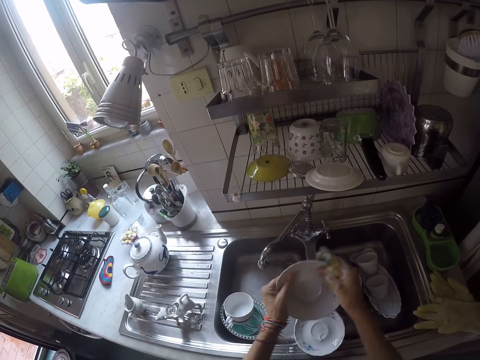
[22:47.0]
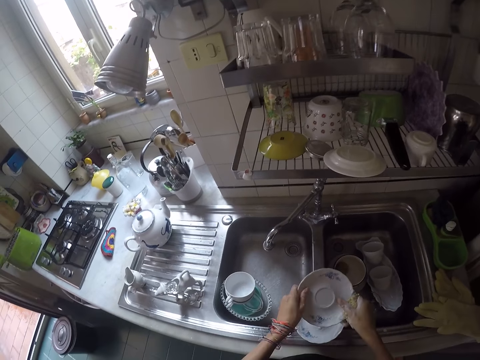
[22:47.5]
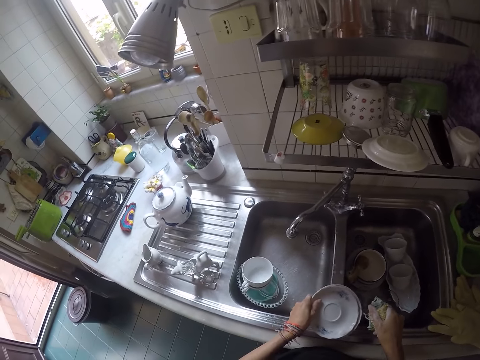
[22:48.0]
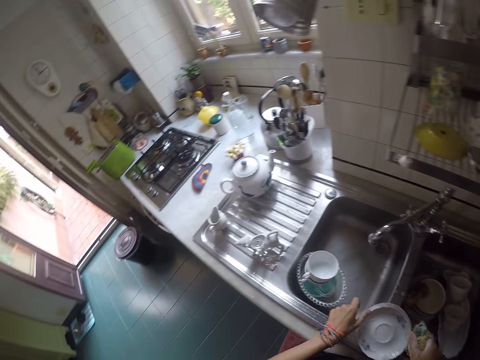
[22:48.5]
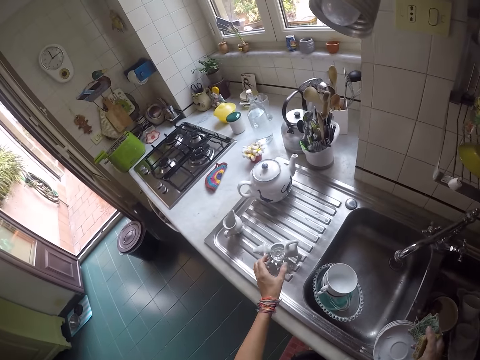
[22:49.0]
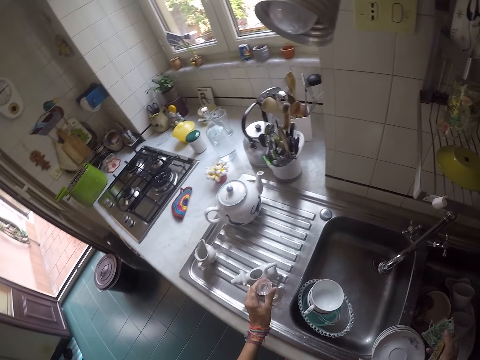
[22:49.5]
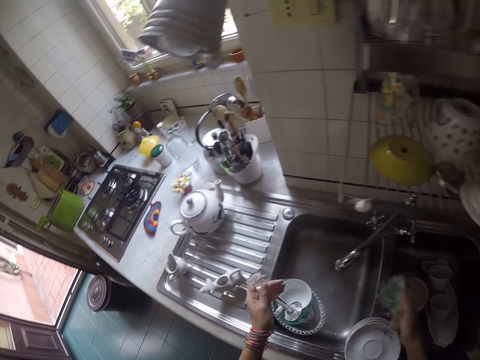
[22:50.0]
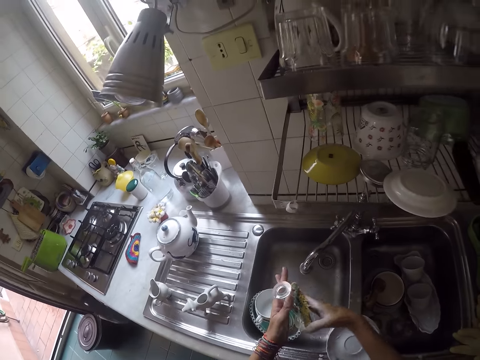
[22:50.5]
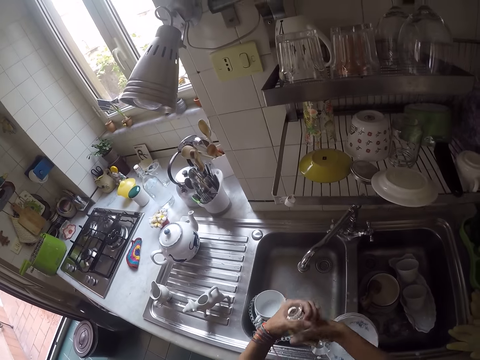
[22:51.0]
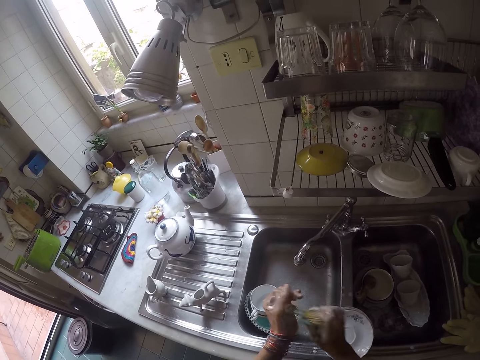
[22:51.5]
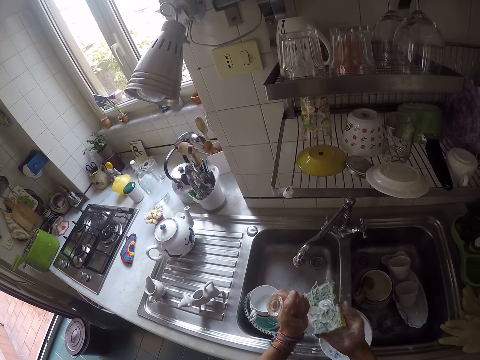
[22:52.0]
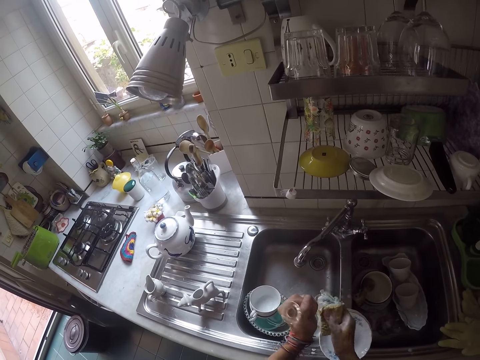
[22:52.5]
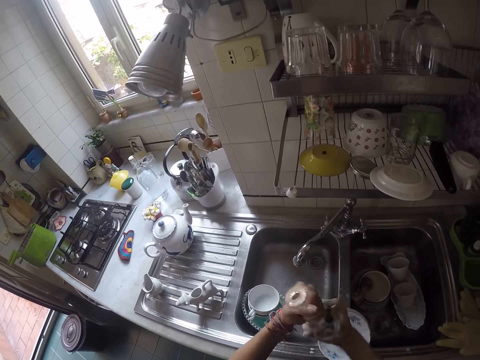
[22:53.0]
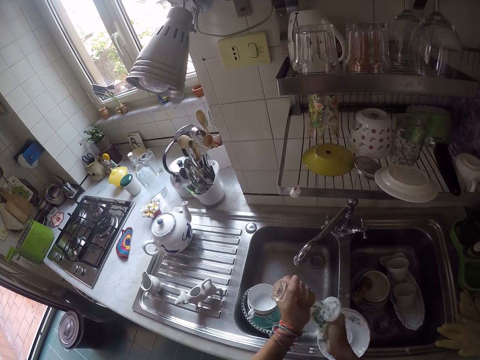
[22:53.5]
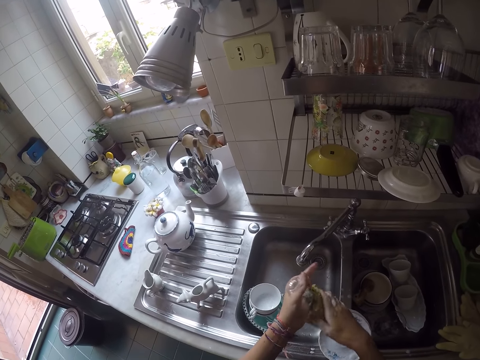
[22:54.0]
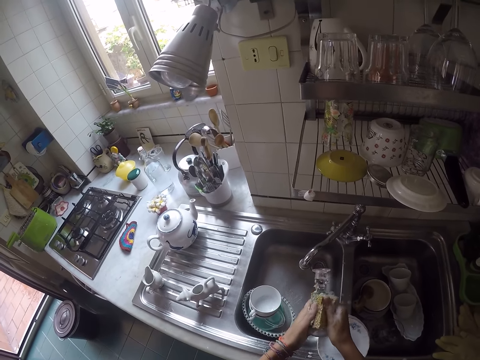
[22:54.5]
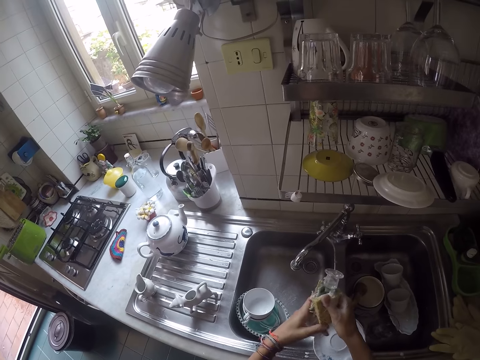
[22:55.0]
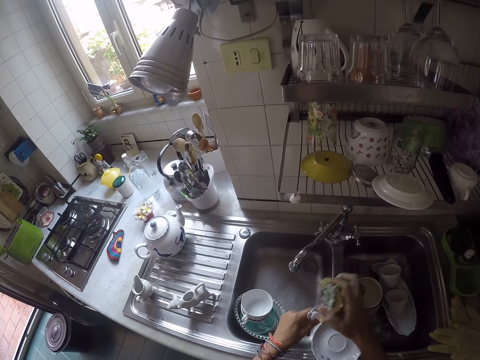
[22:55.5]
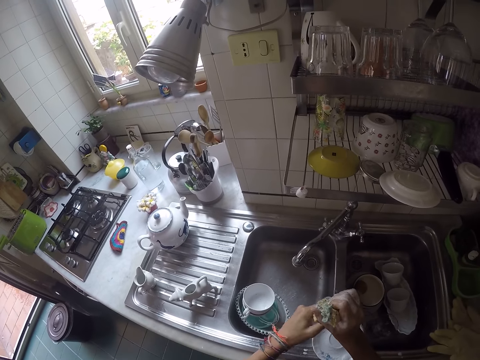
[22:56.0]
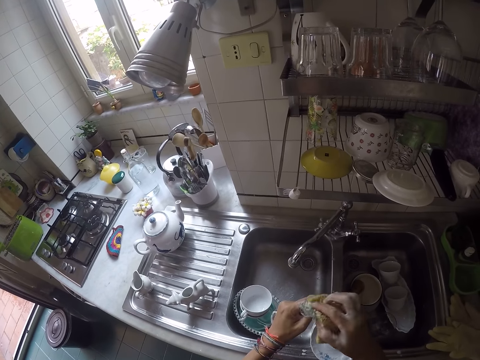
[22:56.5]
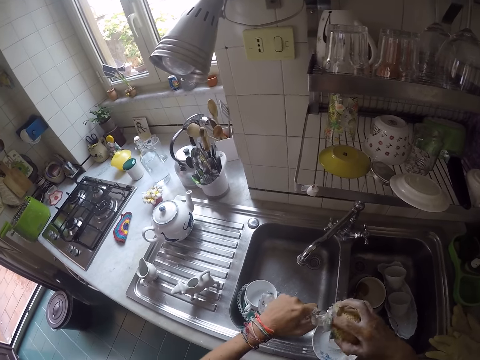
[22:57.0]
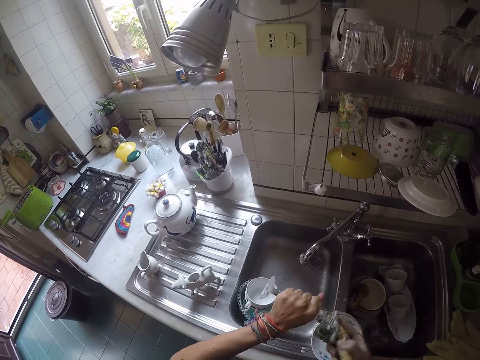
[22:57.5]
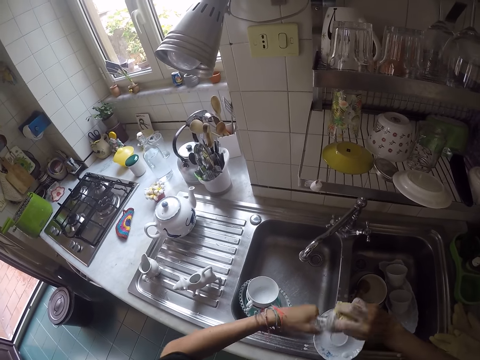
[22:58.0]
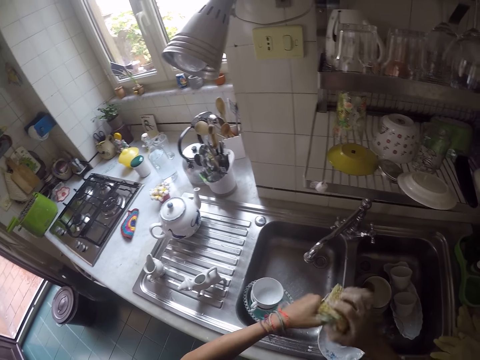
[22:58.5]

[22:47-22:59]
The camera wearer puts the saucer on the sink slab. They take a glass. They scrub the glass.

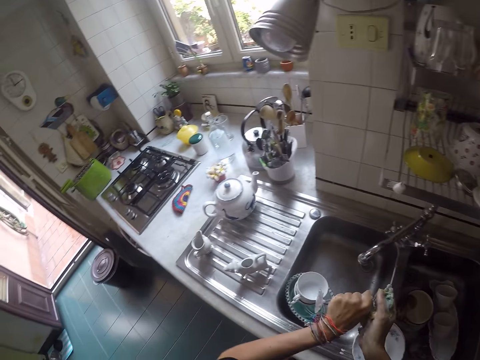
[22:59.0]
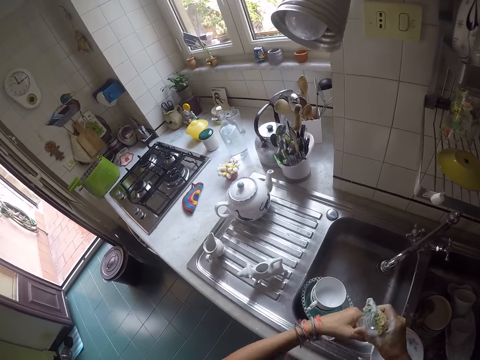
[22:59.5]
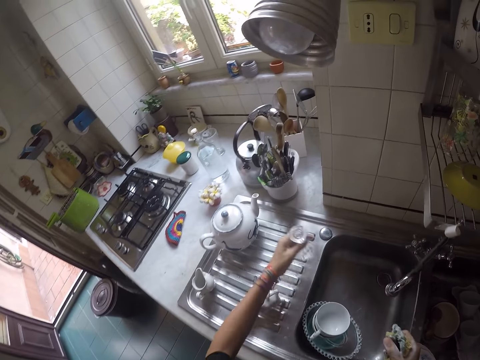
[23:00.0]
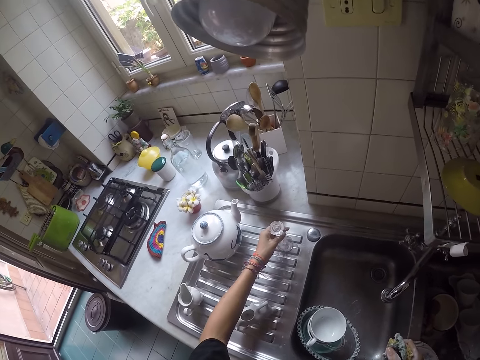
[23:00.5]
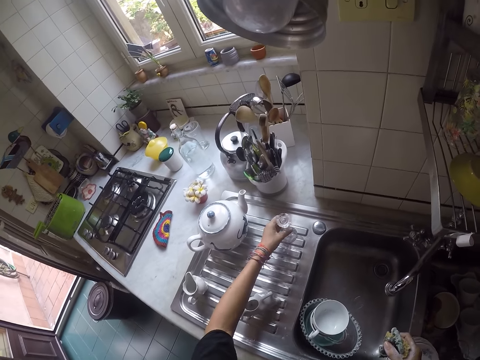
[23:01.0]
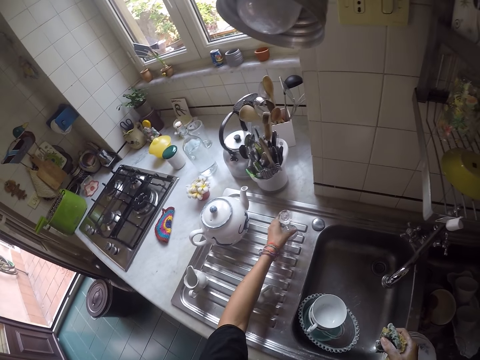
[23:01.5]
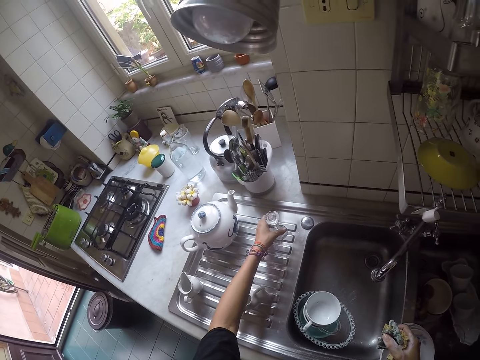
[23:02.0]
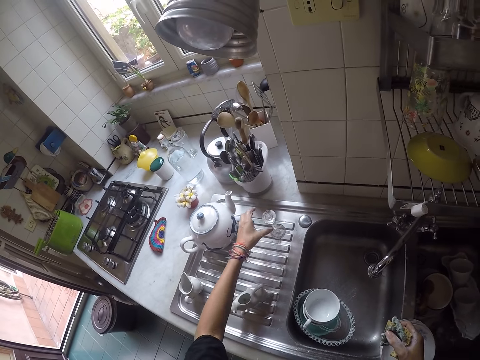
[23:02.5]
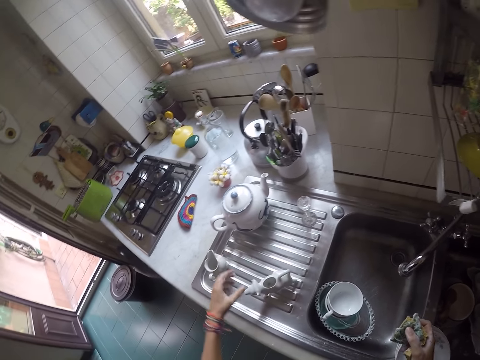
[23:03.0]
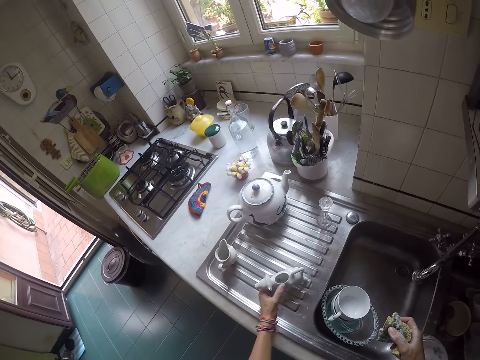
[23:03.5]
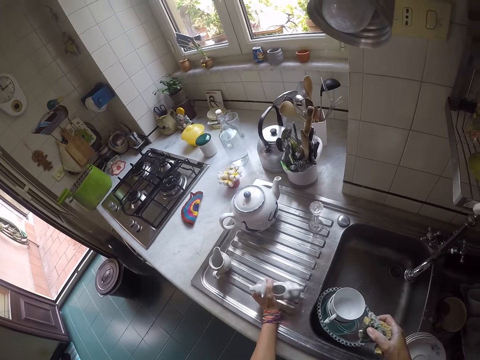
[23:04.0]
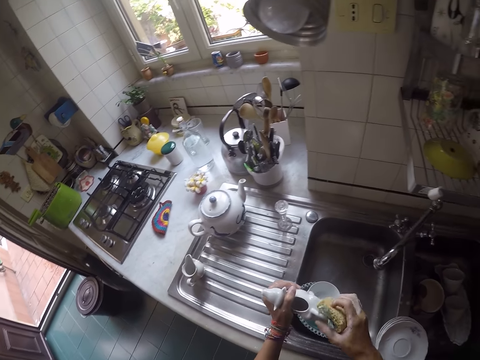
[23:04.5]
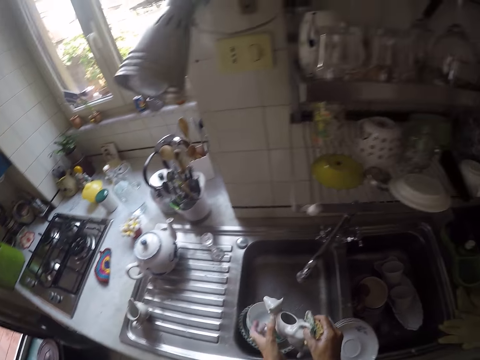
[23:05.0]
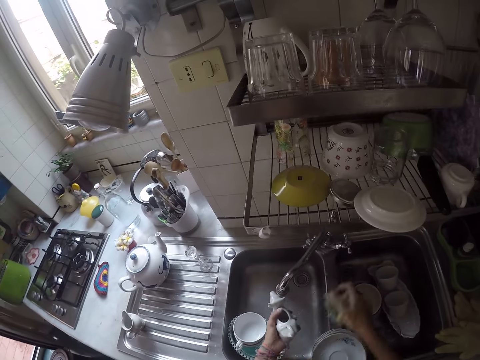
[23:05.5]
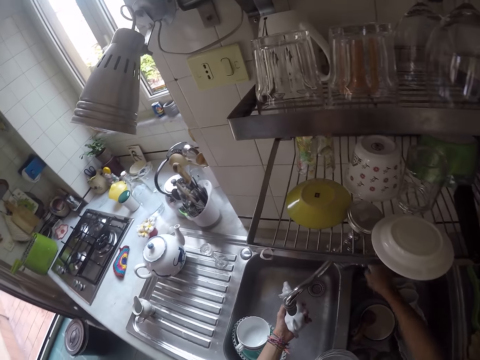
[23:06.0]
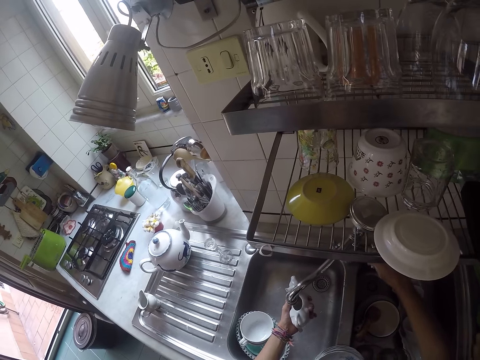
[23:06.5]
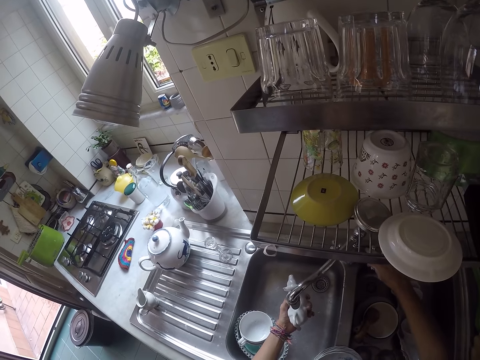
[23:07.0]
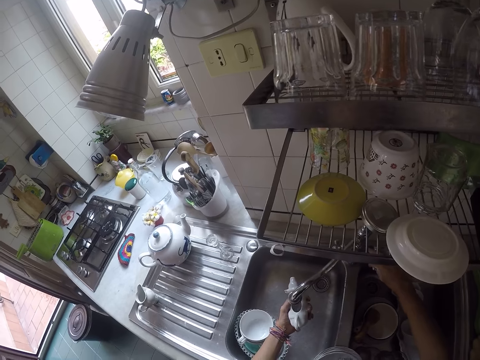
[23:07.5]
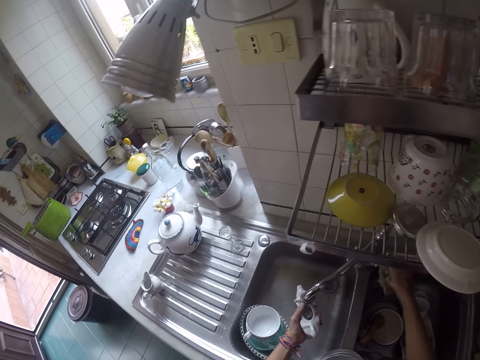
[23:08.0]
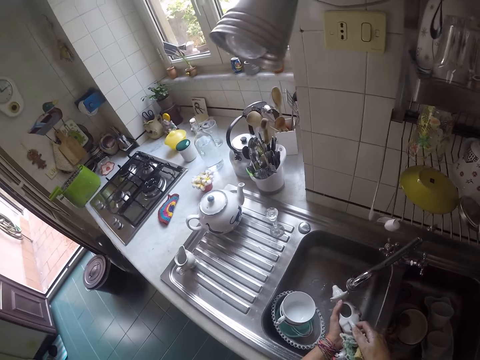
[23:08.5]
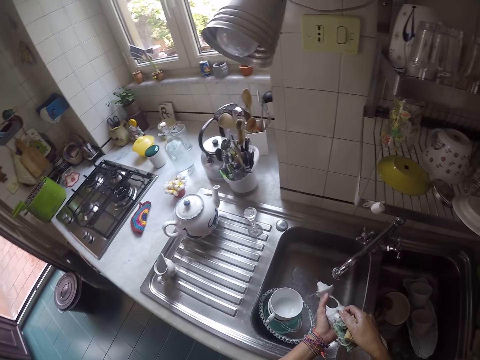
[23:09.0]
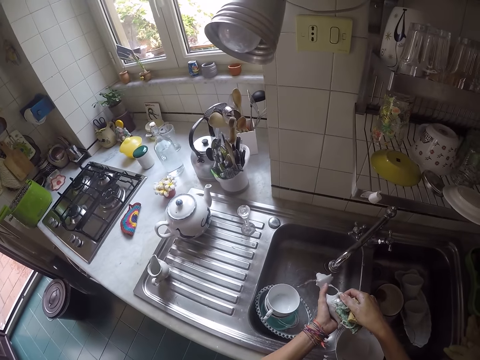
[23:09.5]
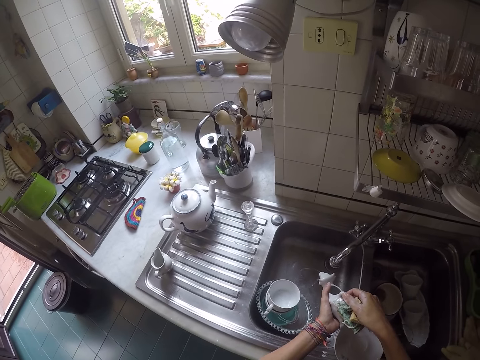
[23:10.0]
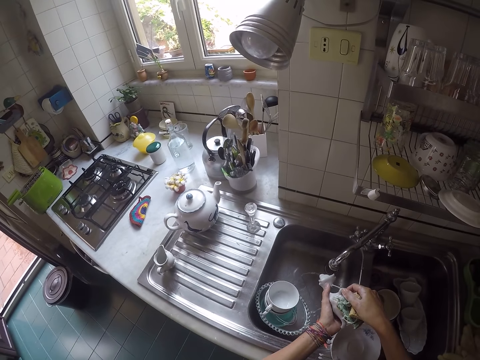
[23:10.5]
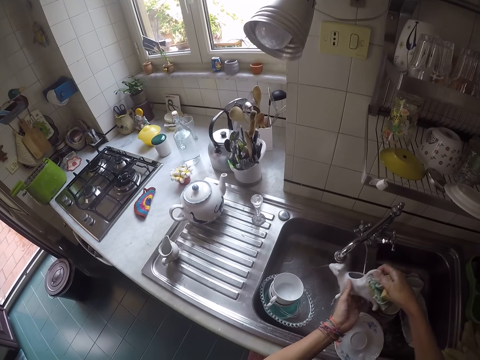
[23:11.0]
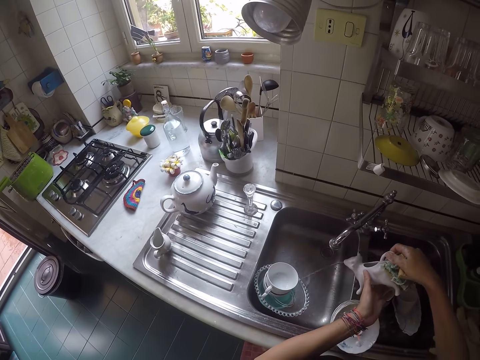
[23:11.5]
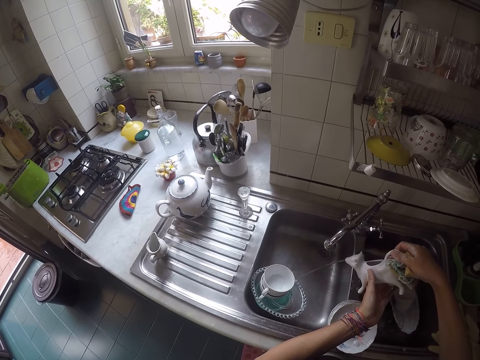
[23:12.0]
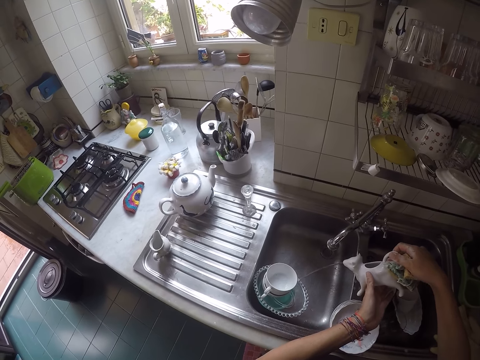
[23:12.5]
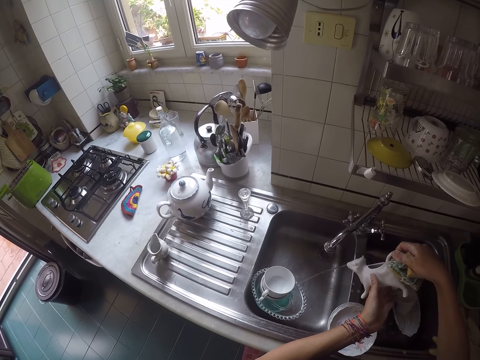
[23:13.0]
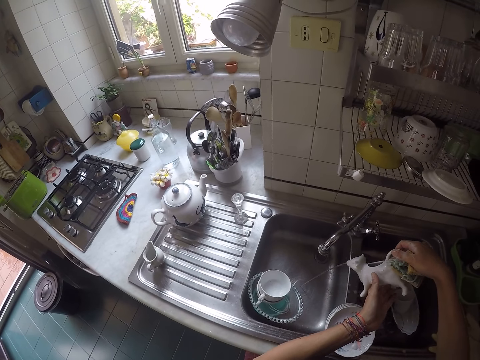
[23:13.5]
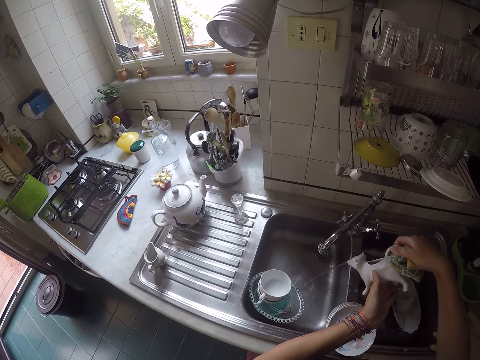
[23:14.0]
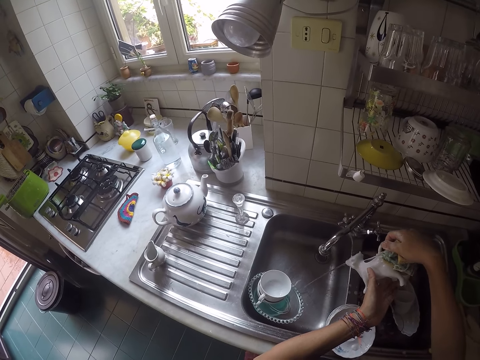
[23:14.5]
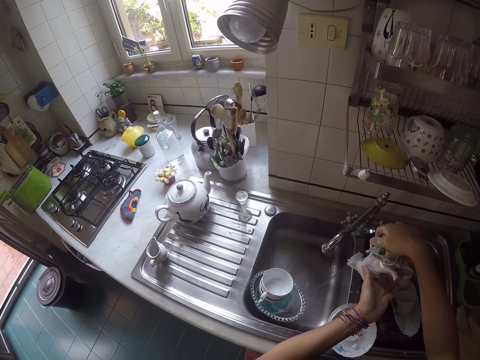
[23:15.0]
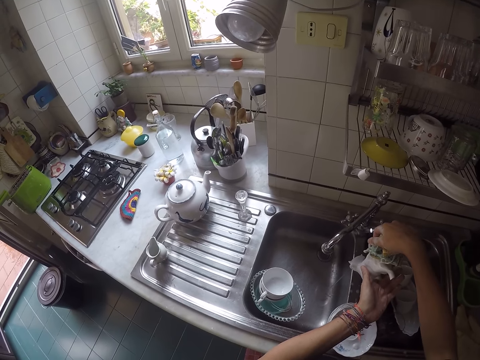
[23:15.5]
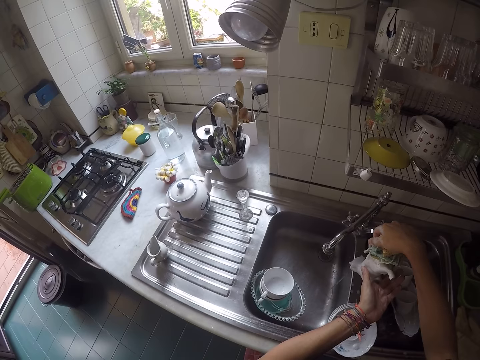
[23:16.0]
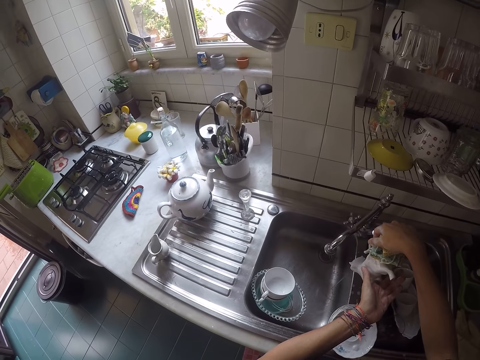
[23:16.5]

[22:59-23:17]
The camera wearer puts the glass on the sink slab. They take a small kettle. They scrub the small kettle. They open the kitchen tap. They put water in the kettle. They close the tap. They pour water from the kettle.
